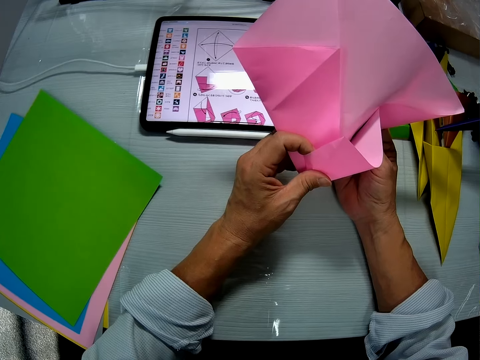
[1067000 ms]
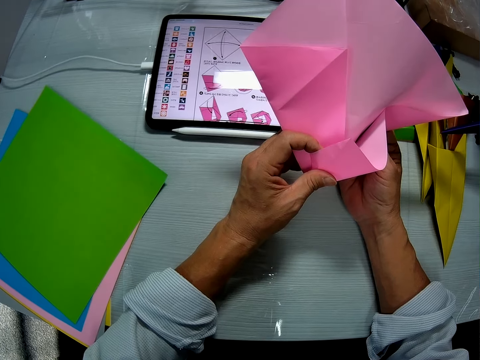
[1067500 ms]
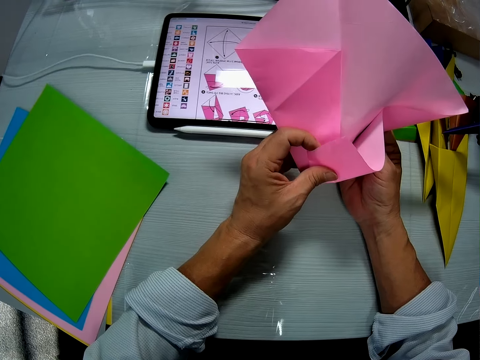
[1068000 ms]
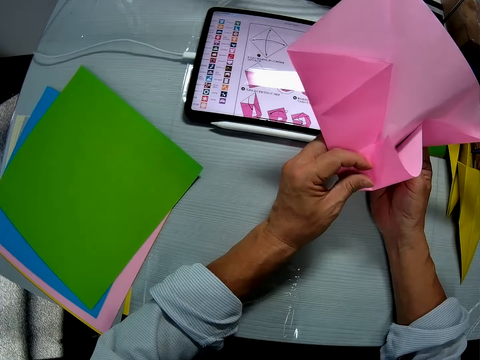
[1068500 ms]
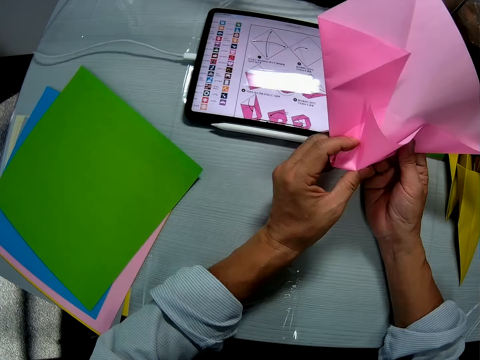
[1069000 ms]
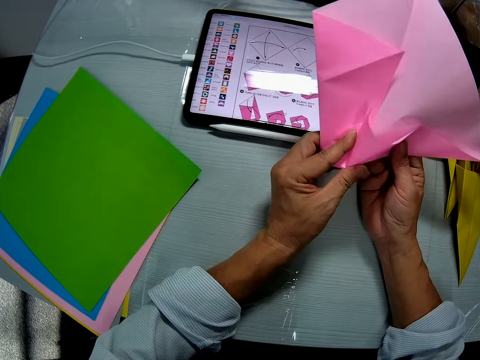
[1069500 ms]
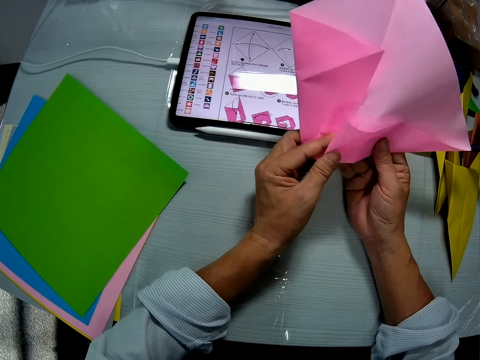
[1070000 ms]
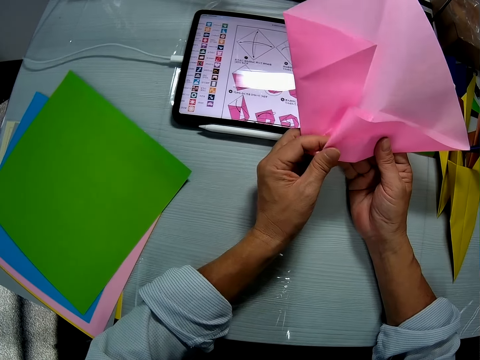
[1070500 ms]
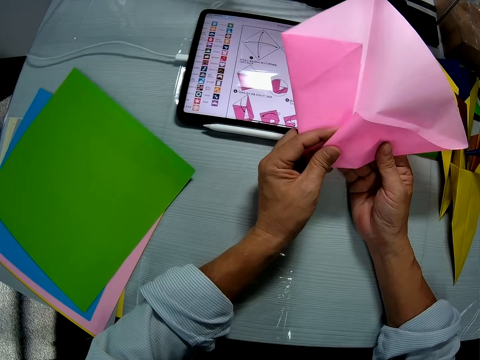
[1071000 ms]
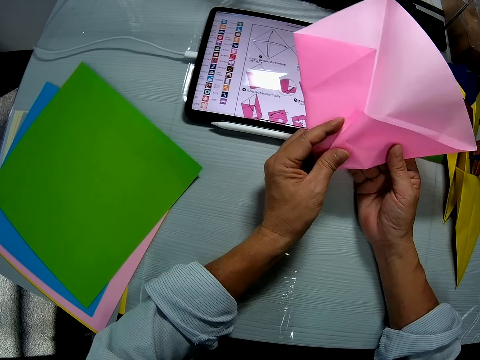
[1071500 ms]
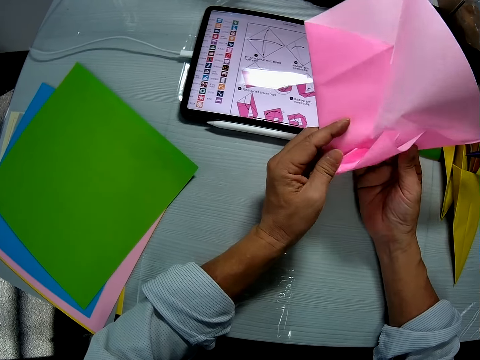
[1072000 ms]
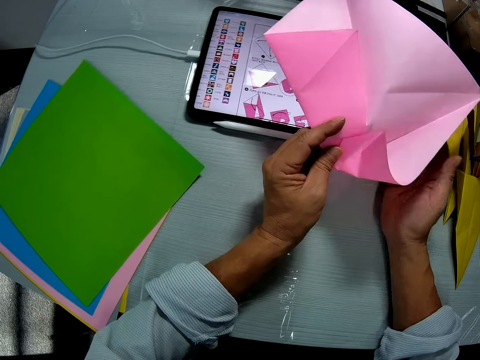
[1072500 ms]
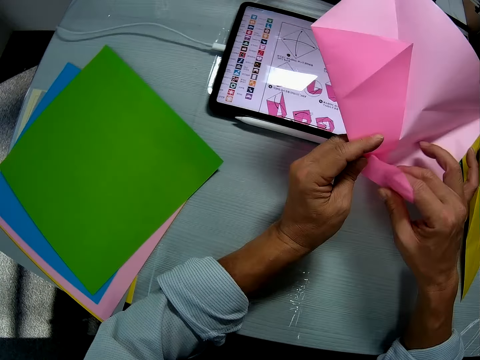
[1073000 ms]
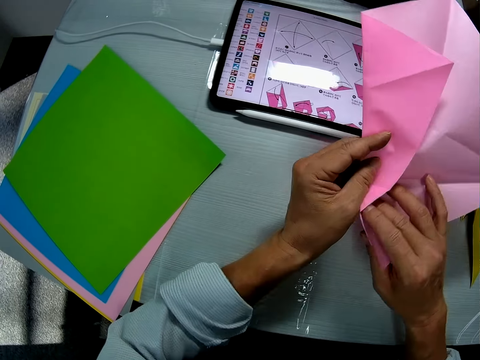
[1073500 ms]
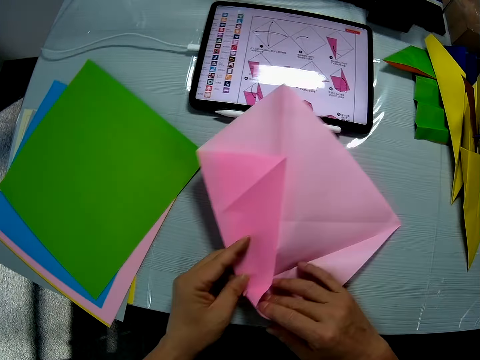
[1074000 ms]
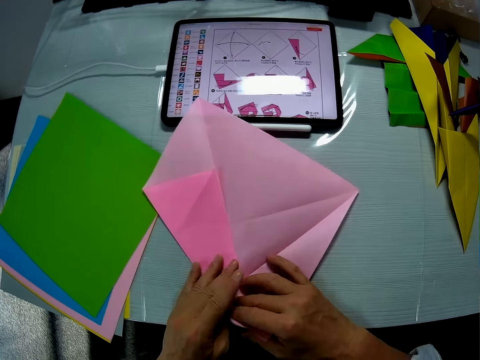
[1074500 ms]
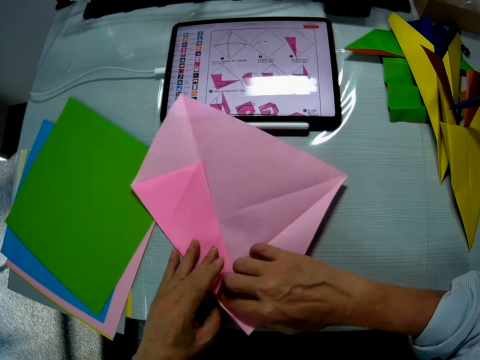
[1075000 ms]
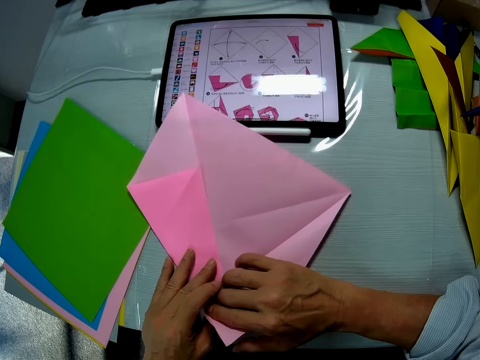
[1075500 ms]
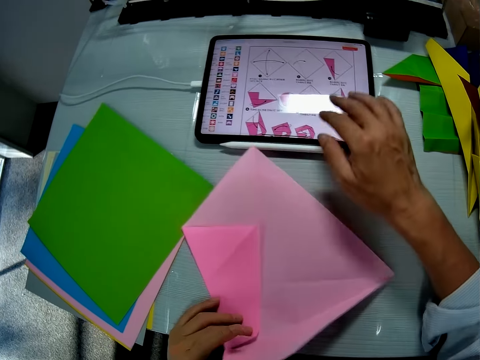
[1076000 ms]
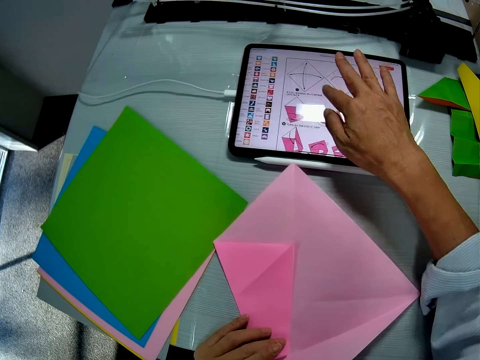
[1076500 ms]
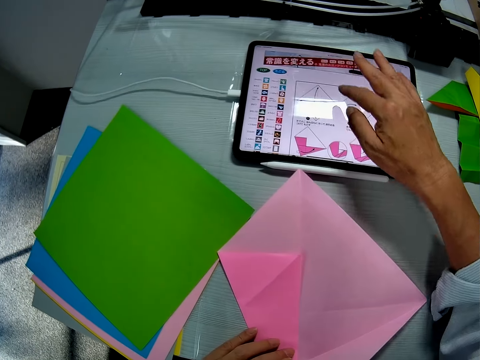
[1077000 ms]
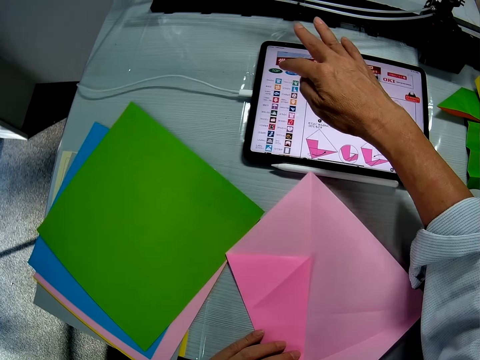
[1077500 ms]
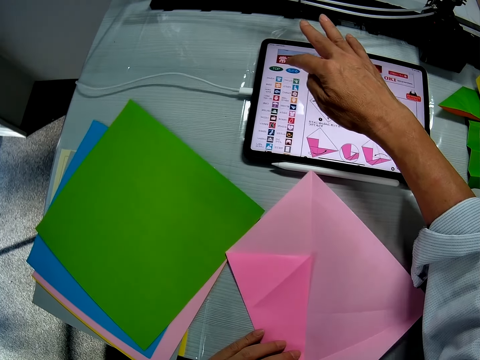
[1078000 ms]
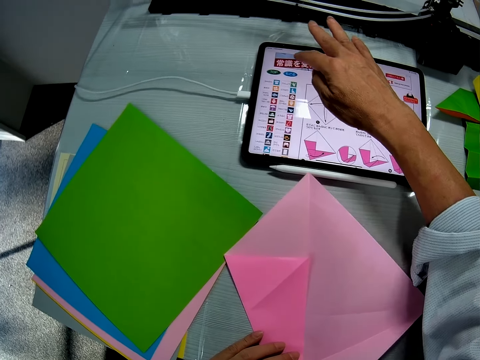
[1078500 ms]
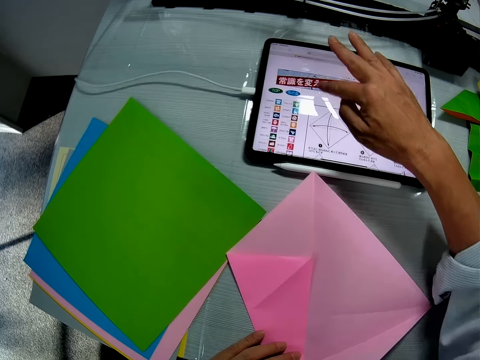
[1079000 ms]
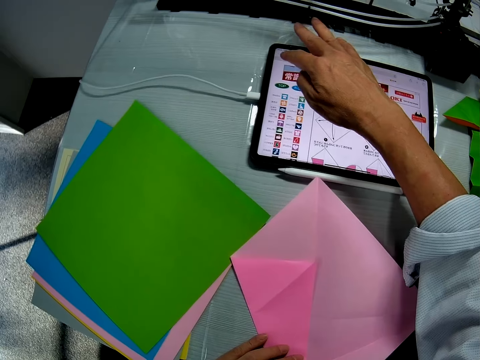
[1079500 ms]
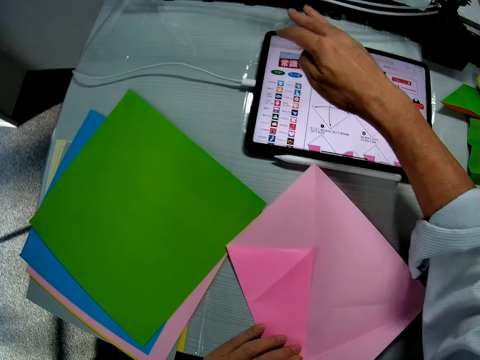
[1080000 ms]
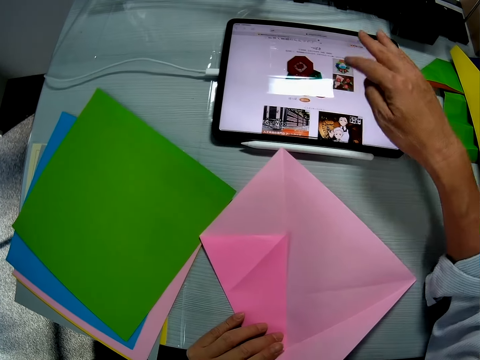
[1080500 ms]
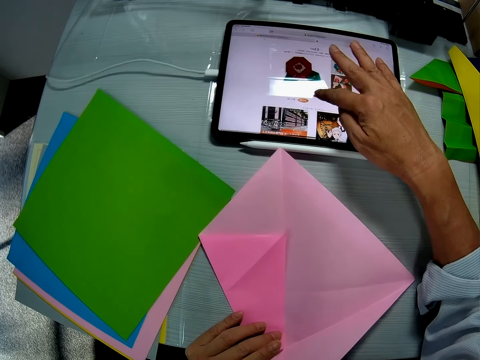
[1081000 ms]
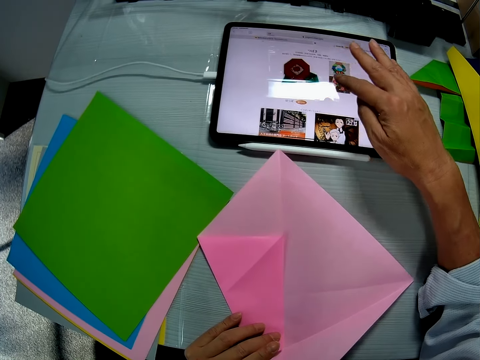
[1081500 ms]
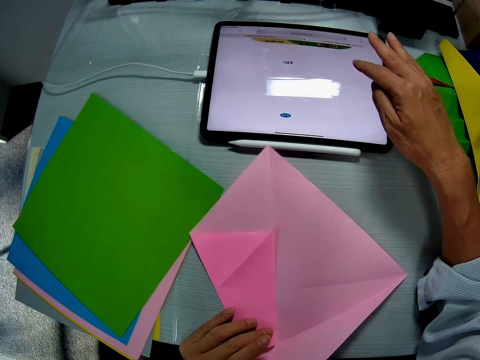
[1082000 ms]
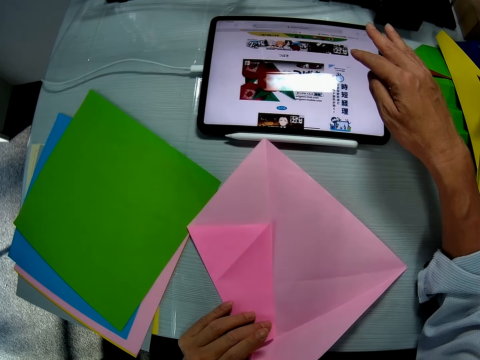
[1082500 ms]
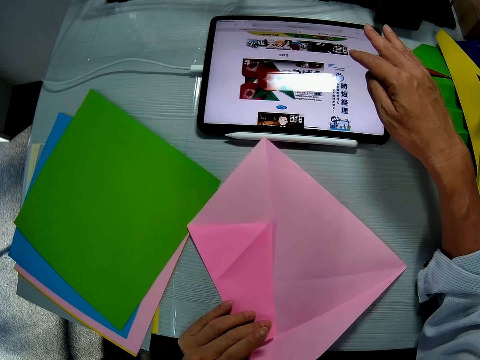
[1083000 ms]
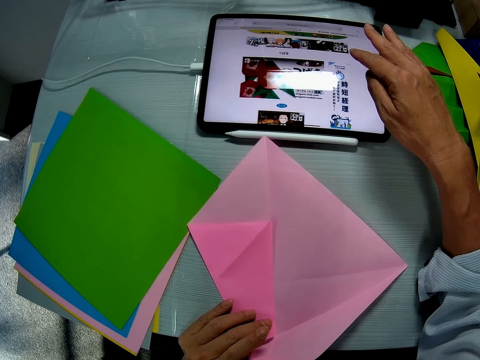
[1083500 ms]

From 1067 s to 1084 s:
The camera wearer places the paper on the table. He folds the paper on the table. He swipes the tablet on the table with his right hand. He clicks on the tablet with his right hand.

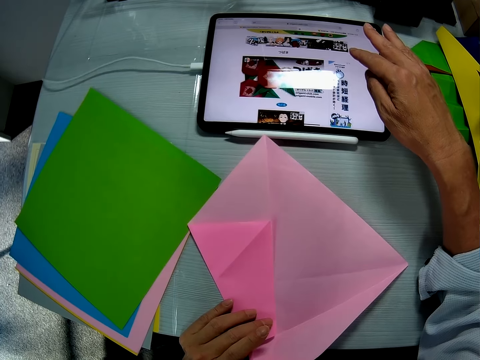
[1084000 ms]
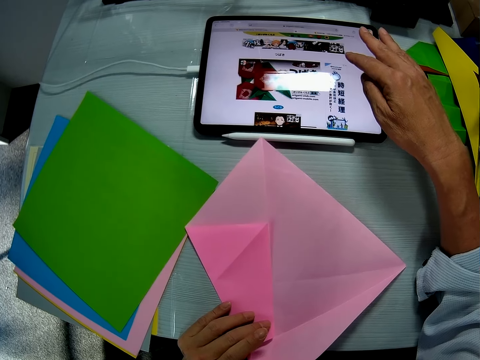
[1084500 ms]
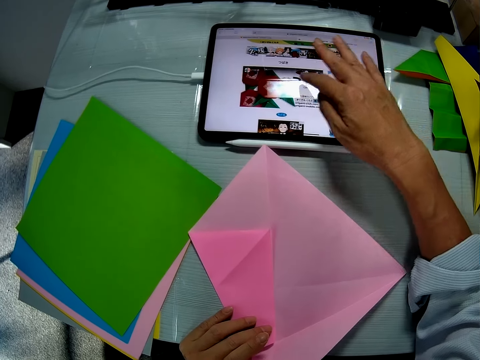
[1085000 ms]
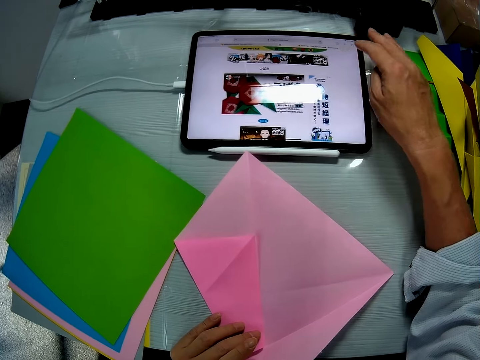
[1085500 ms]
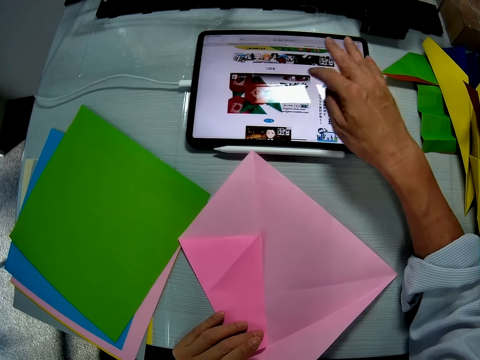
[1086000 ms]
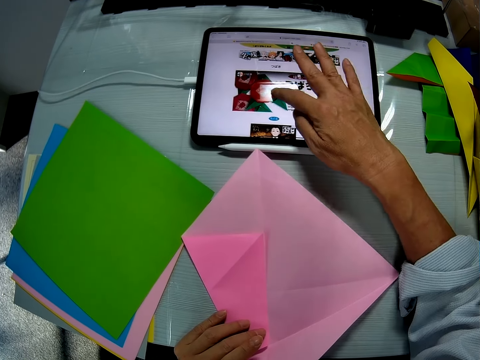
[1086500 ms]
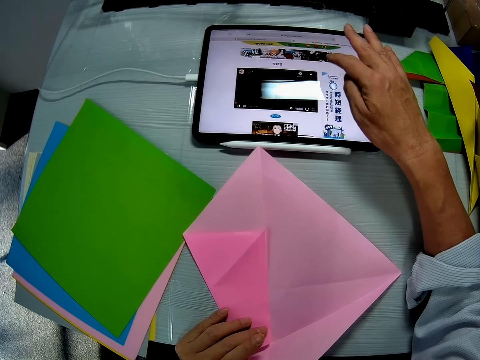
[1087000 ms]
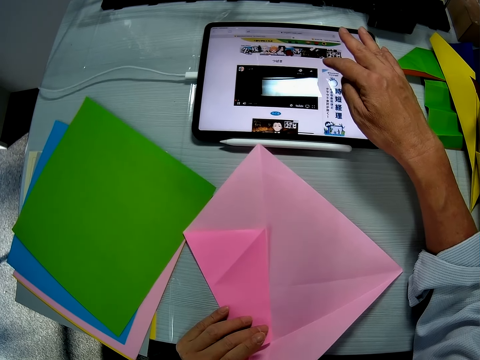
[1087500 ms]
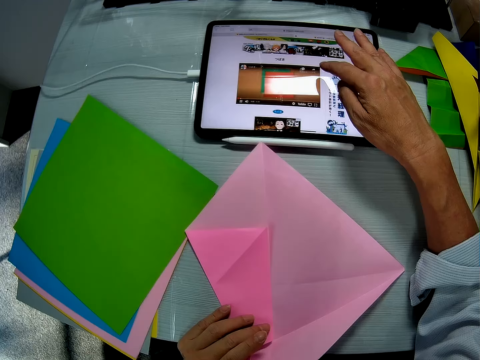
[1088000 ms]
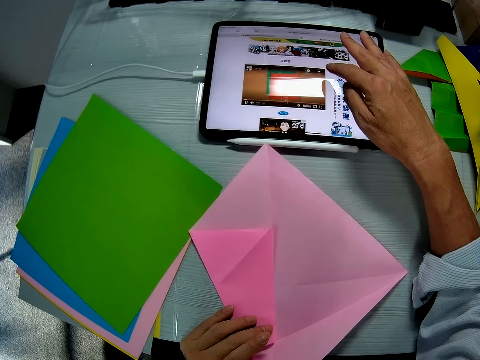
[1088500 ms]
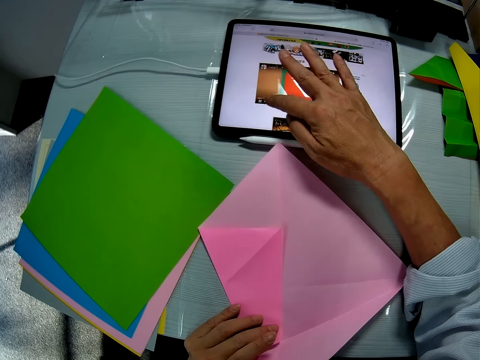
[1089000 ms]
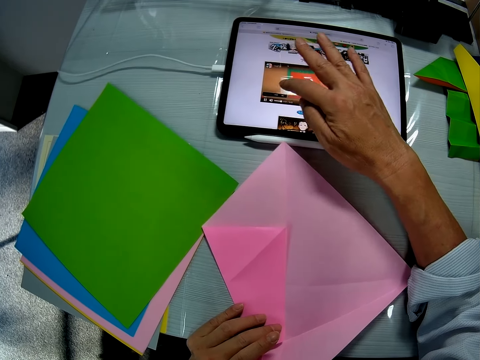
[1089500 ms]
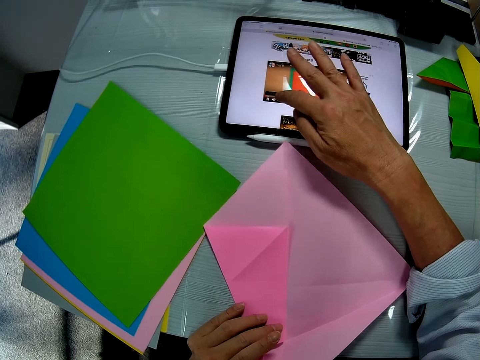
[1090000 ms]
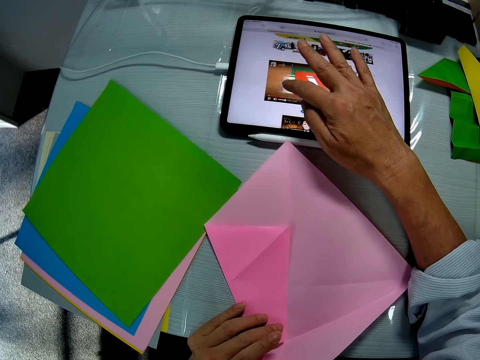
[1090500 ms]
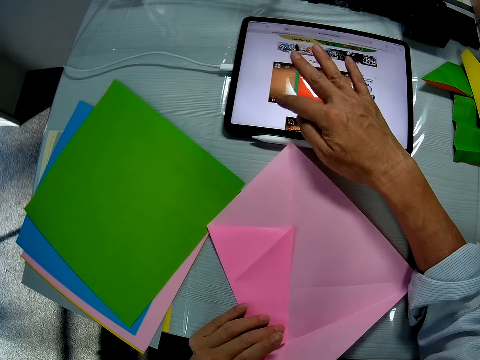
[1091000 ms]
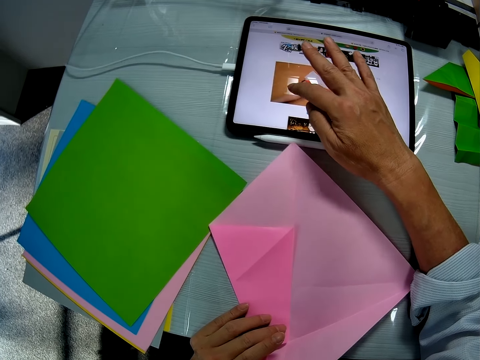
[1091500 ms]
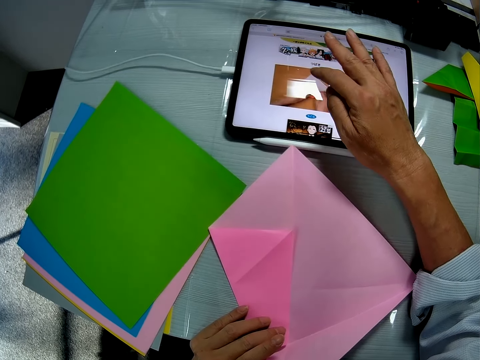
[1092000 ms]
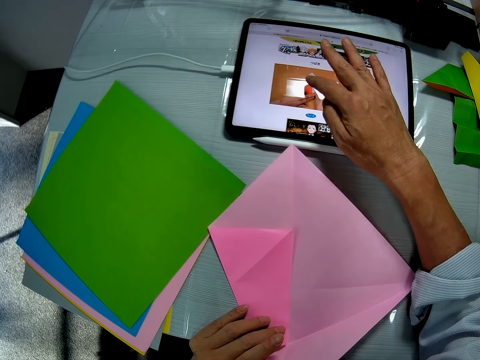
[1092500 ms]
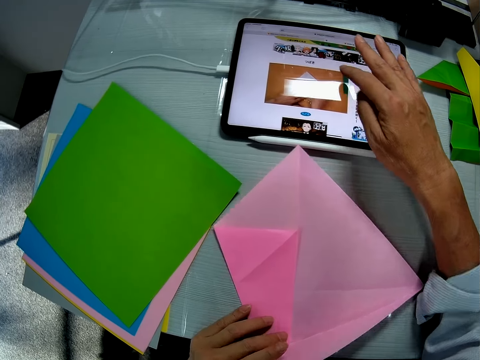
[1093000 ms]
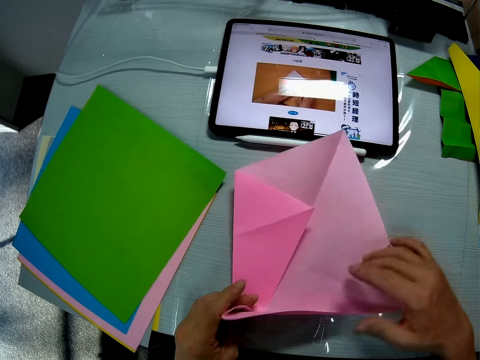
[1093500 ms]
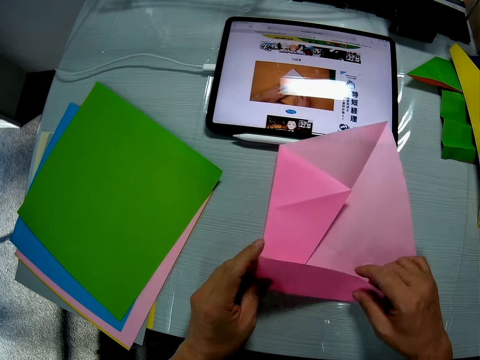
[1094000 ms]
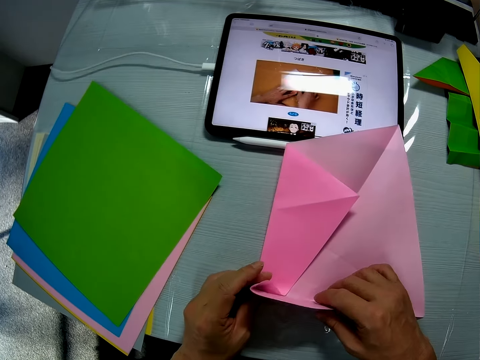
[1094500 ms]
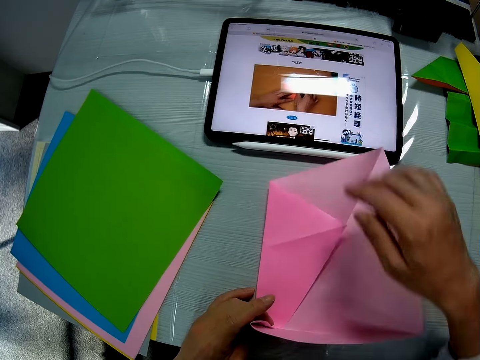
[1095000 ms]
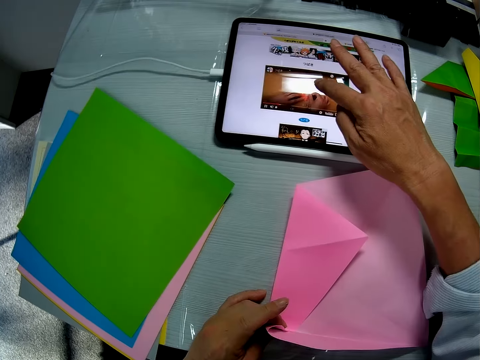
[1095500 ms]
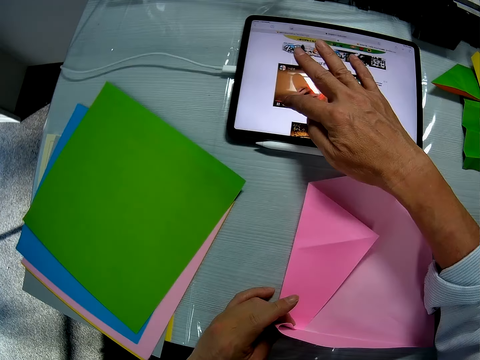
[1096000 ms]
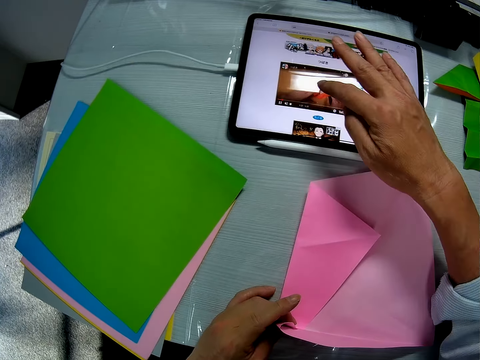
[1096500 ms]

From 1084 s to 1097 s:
The camera wearer adjusts the paper craft with his hands. He folds the paper on the table. He moves a hand away from the crafting paper. He operates the tablet computer on the table with his right hand.
